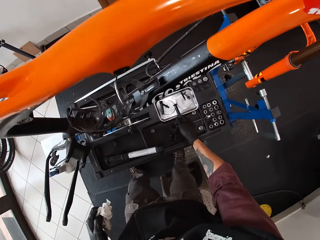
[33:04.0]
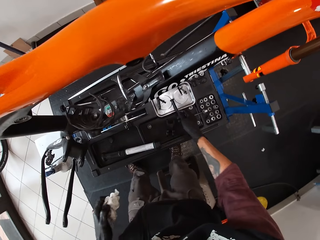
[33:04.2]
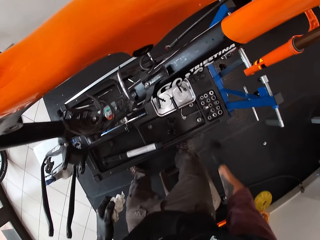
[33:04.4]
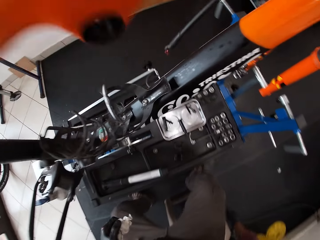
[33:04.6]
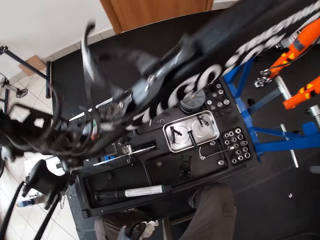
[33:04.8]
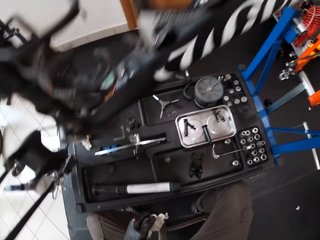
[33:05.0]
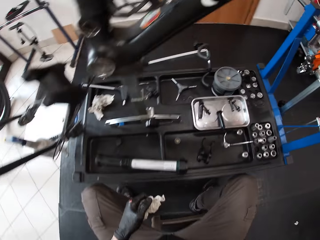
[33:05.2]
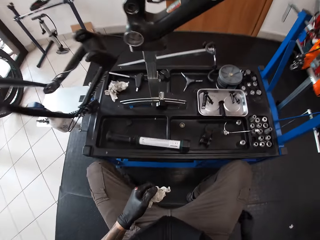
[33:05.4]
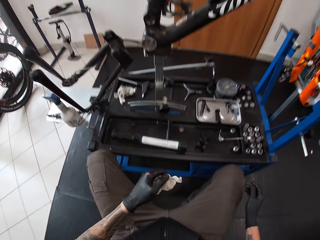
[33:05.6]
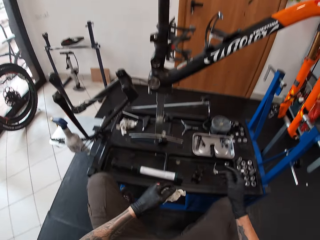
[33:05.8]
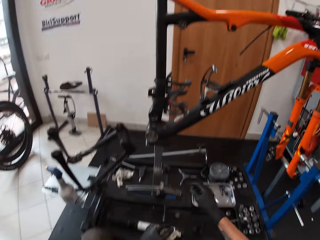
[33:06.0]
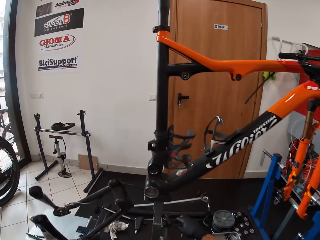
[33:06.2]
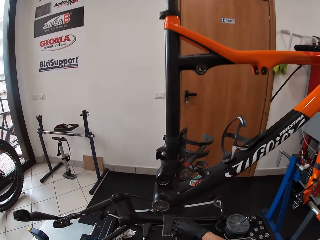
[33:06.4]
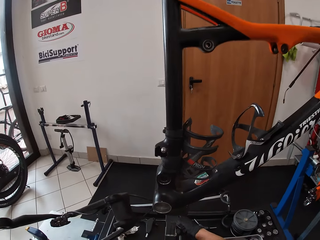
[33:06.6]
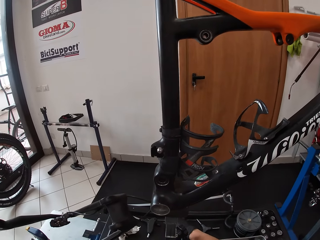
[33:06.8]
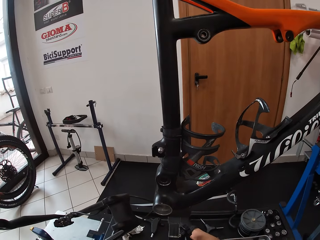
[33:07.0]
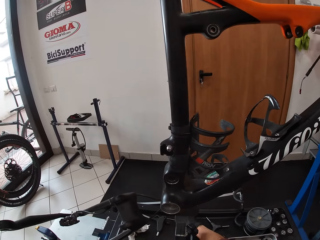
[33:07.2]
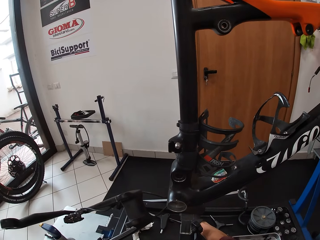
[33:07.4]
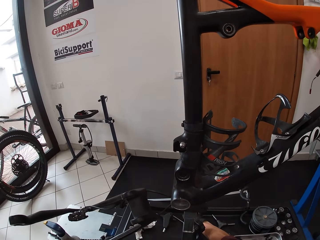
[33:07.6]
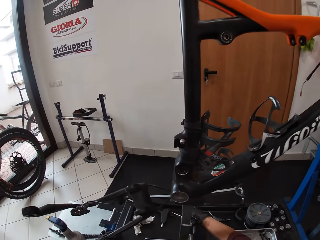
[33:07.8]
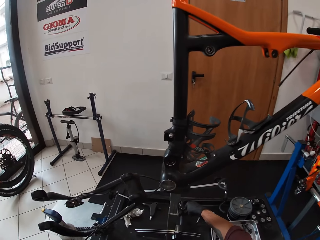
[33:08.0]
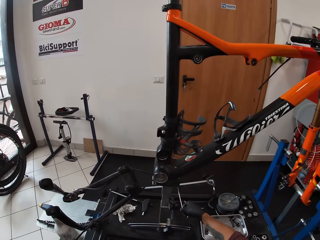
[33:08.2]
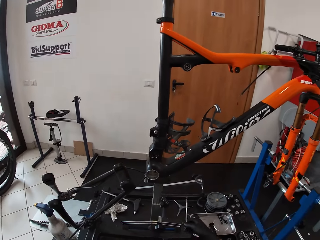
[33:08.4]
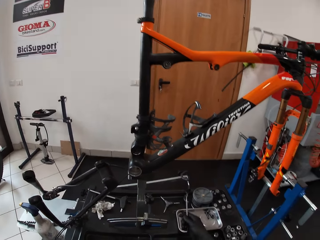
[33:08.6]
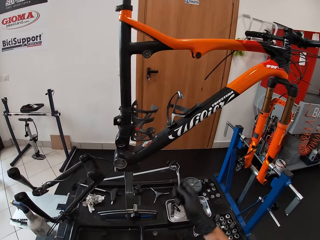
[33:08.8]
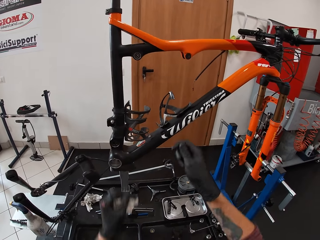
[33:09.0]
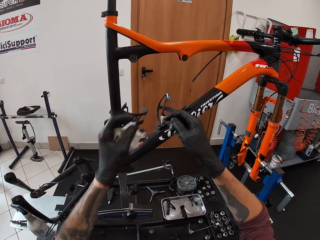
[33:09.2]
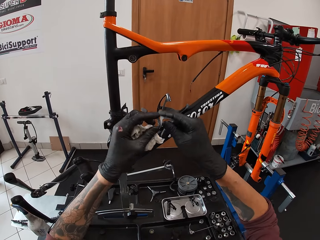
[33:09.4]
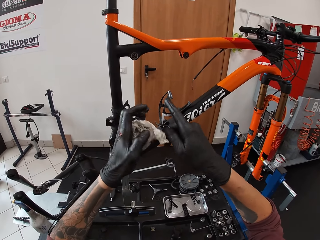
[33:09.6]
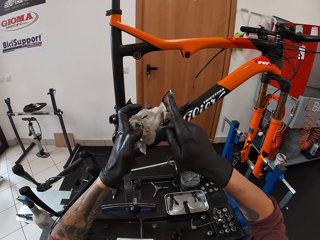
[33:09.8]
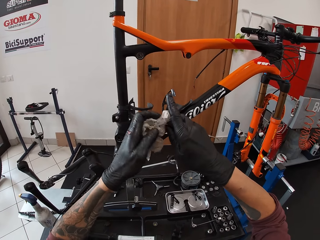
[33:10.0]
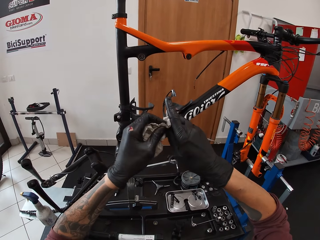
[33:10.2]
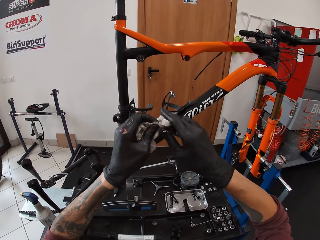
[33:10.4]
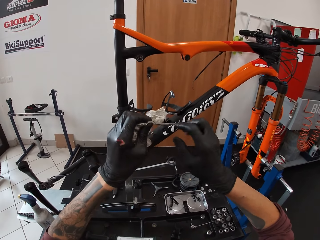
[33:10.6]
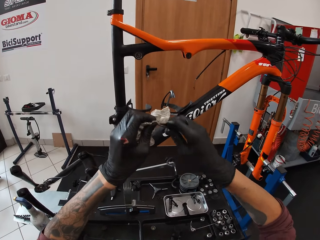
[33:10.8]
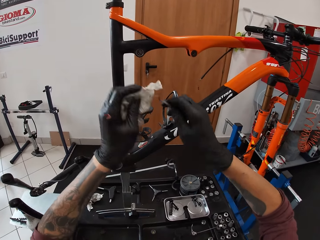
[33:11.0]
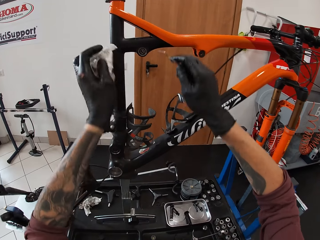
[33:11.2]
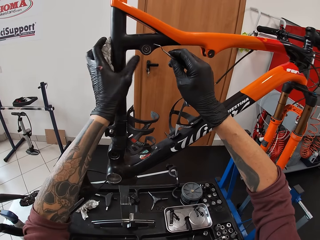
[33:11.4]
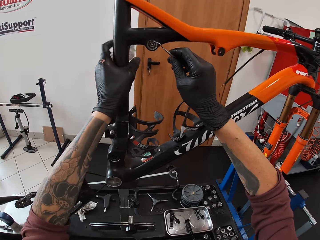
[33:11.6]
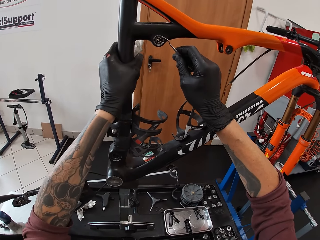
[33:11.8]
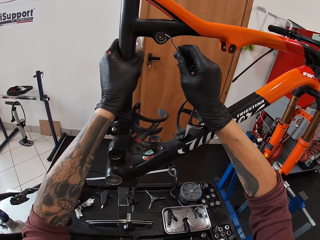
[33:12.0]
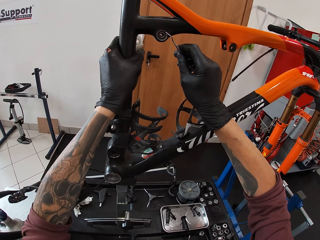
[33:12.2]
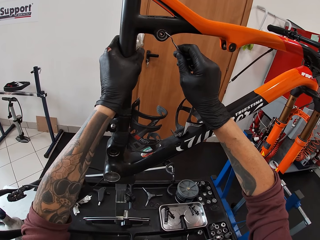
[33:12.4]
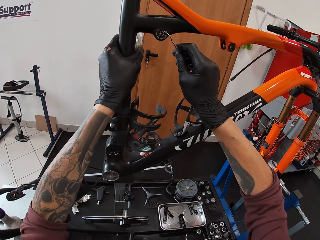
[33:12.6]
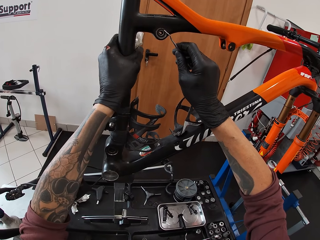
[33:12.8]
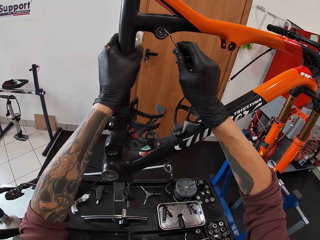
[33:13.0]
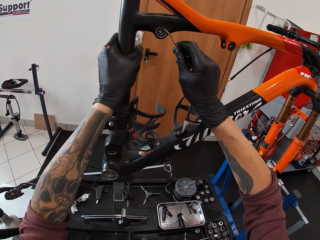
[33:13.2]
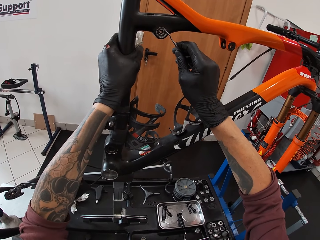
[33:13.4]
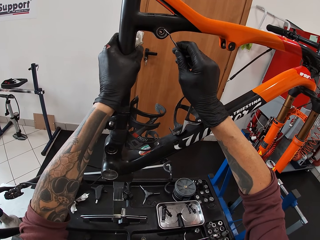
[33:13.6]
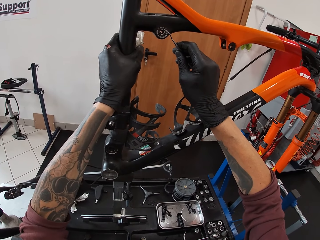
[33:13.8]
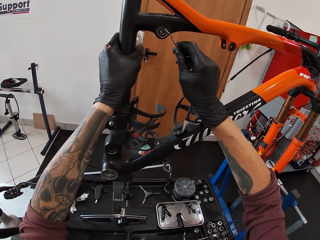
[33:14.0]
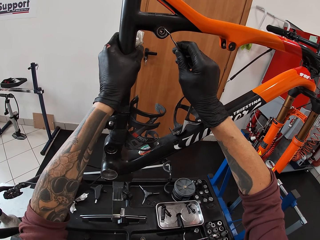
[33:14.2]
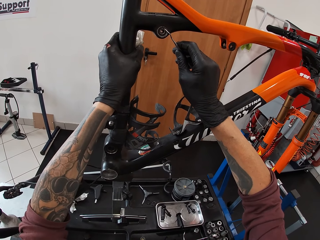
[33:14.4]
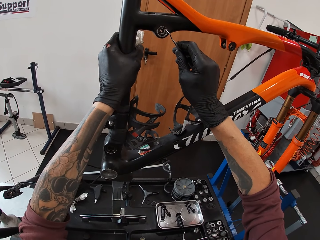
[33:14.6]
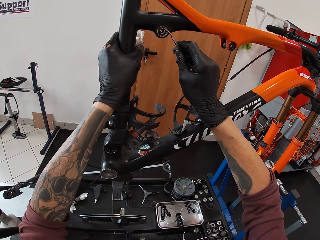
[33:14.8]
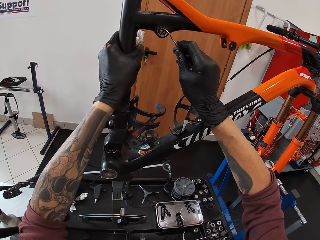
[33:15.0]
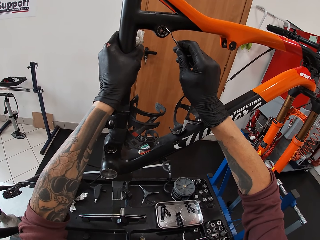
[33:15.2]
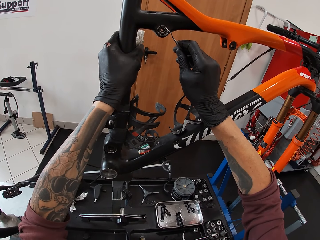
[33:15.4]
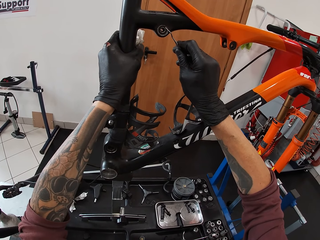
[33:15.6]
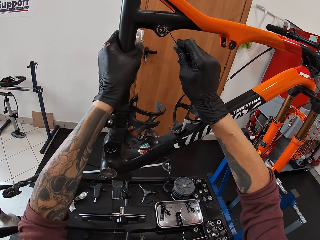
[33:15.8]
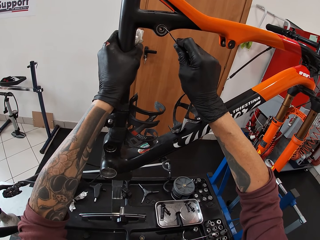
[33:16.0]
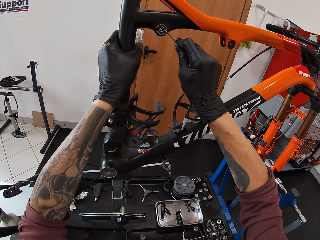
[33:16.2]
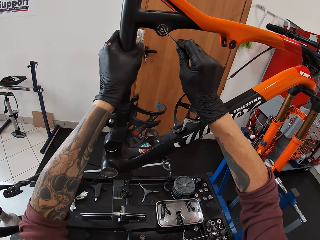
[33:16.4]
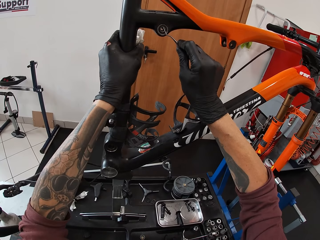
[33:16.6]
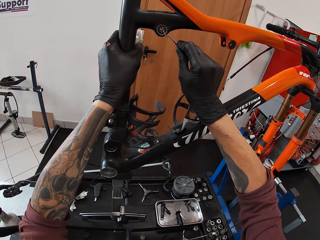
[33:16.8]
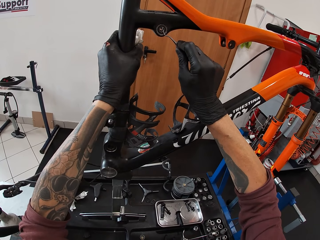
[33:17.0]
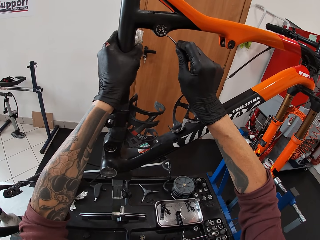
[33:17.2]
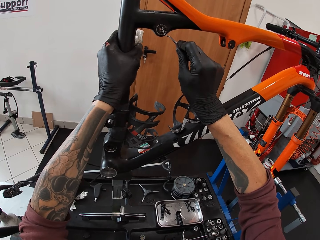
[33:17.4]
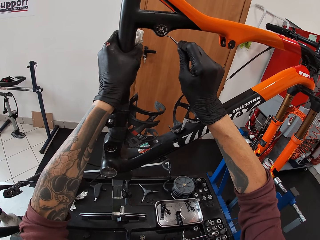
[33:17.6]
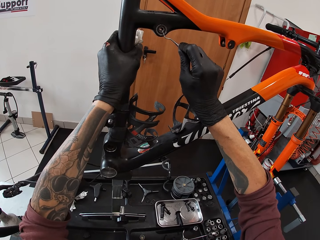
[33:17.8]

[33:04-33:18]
The camera wearer sits on a stool. He picks up a metal rod from the table with his right hand. He cleans the metal rod in his right hand with the piece of tissue in his left hand. He holds the metalwork with his left hand. He uses the metal rod in his right hand to remove a bolt on the metalwork.

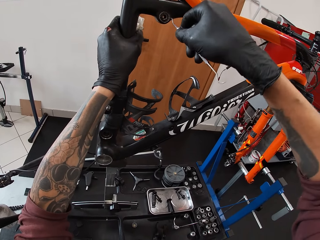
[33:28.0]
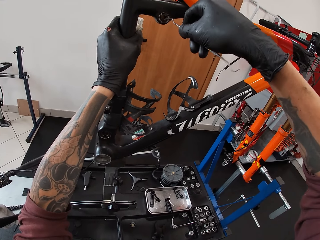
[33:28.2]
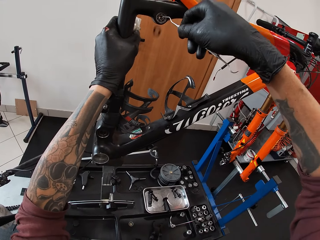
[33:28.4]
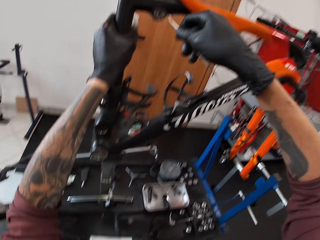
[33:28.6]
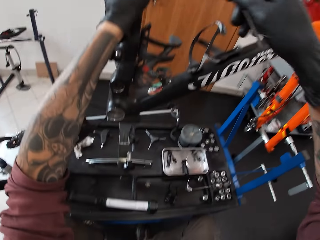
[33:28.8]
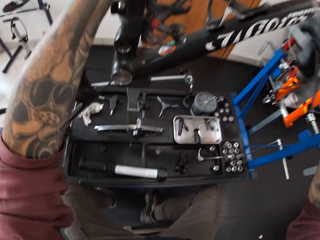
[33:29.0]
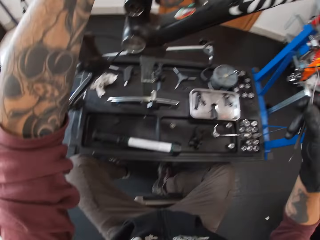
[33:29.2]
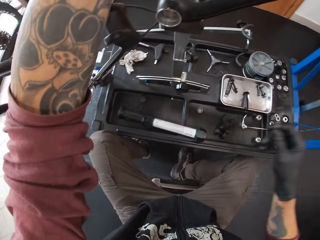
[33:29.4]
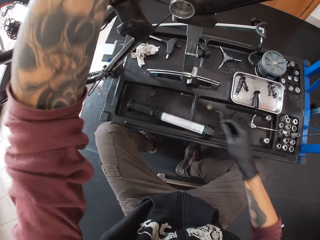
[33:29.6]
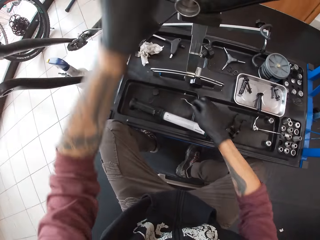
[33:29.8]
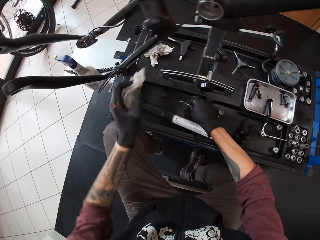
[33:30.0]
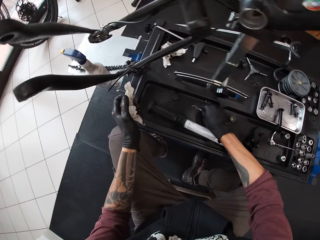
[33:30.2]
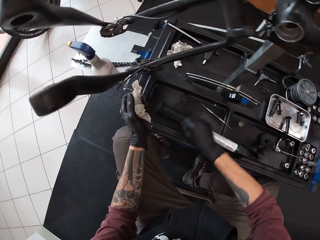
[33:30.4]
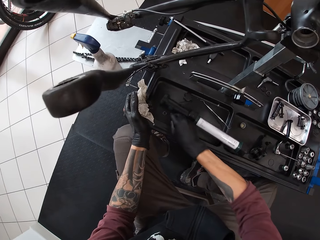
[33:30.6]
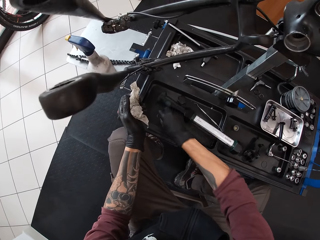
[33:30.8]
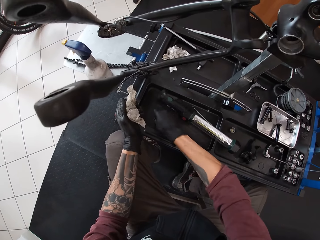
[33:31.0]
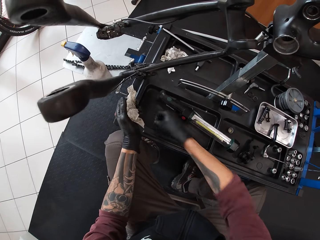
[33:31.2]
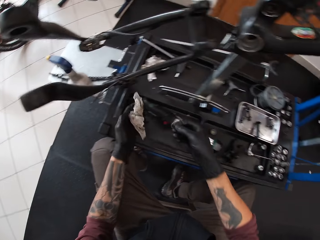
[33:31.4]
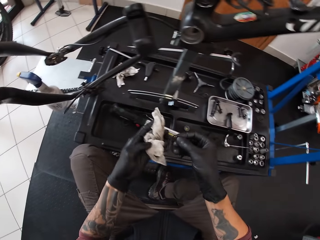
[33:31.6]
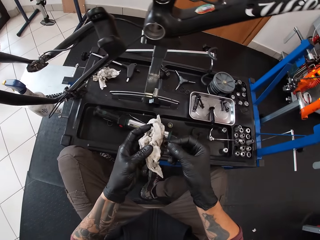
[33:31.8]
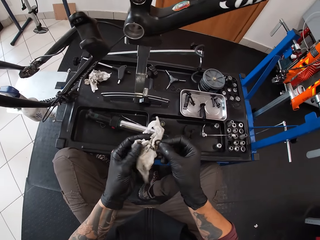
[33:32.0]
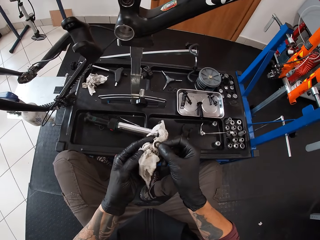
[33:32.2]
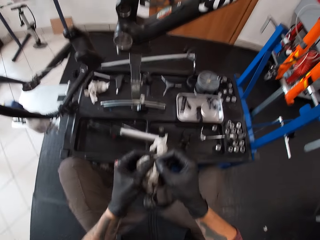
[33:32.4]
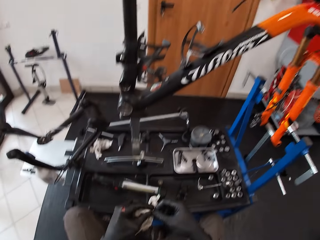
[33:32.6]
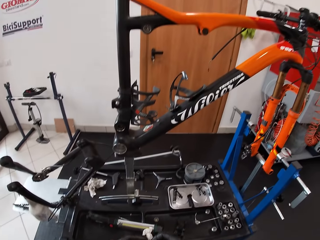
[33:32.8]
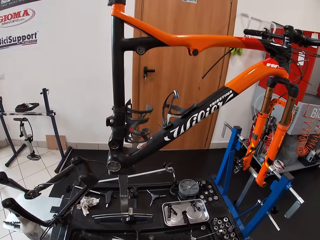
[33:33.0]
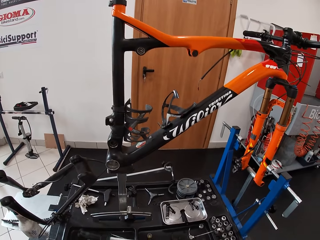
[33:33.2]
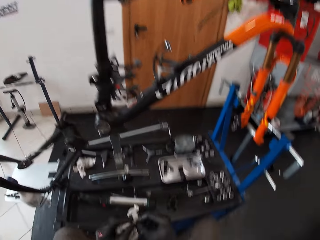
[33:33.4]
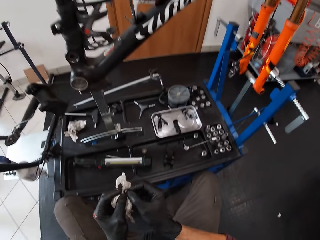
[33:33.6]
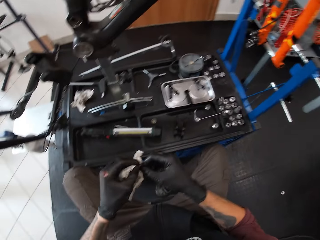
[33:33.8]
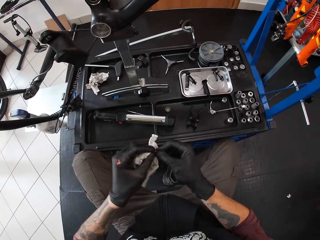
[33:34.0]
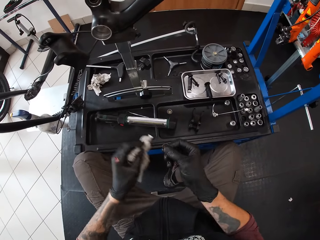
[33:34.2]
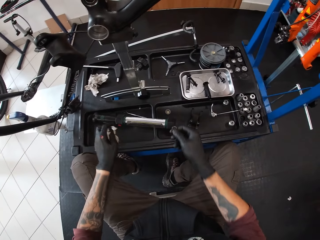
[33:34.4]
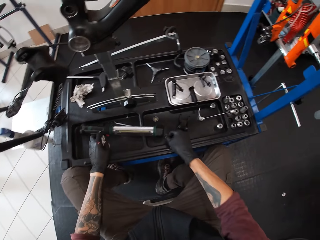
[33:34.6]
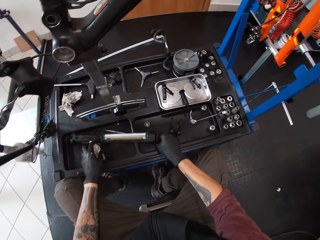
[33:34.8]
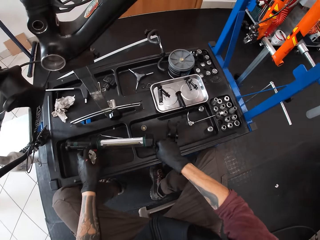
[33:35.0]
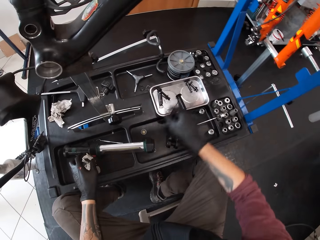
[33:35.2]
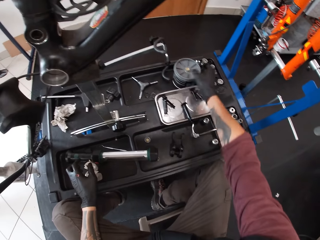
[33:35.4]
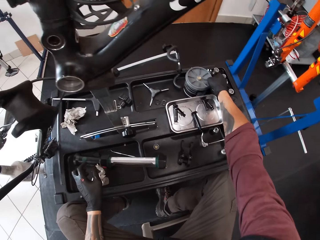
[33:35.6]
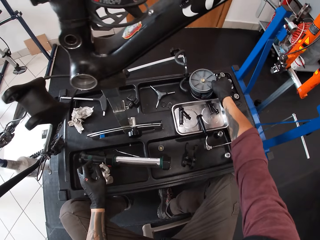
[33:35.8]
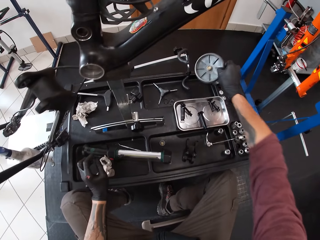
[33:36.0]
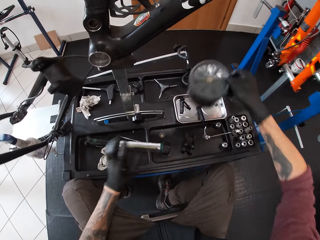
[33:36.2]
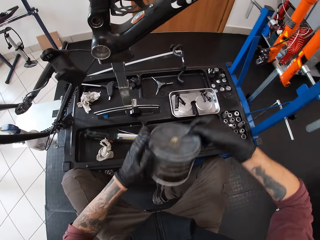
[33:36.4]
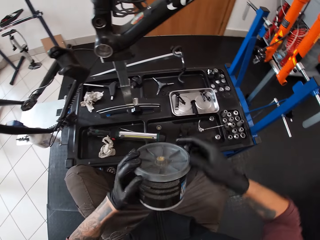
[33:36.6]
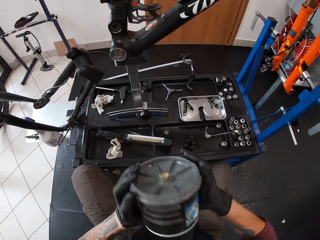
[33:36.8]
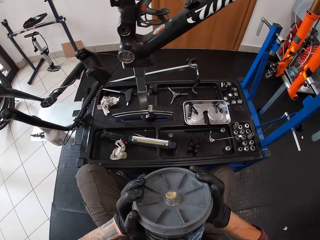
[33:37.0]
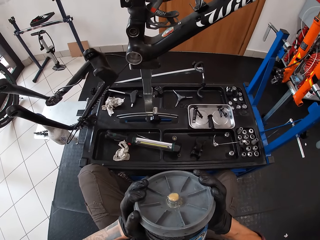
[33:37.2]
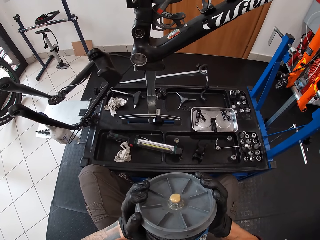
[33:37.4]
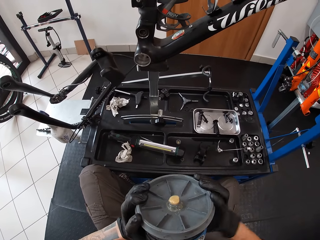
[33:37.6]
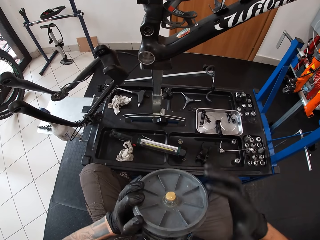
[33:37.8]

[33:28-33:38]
The camera wearer drops the metal rod on the table with his right hand. He picks up the washer on the table with his right hand. He cleans the washer in his right hand with the piece of tissue in his left hand. He looks at the bicycle. He drops the piece of tissue in his left hand on the table. He drops the washer in his right hand on the table. He picks up the container on the table with his right hand. He holds the container in his right hand with his left hand. He presses the container with both hands.
